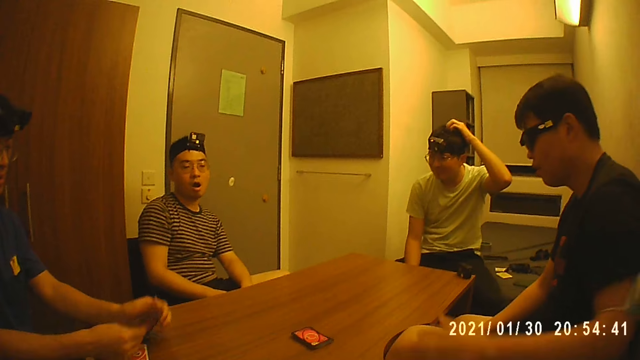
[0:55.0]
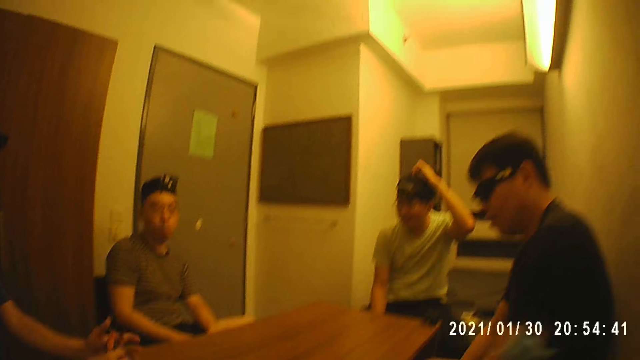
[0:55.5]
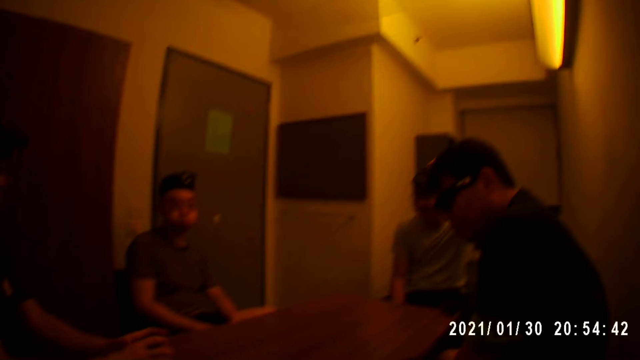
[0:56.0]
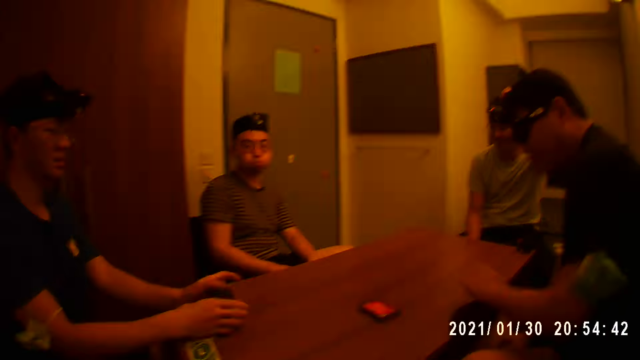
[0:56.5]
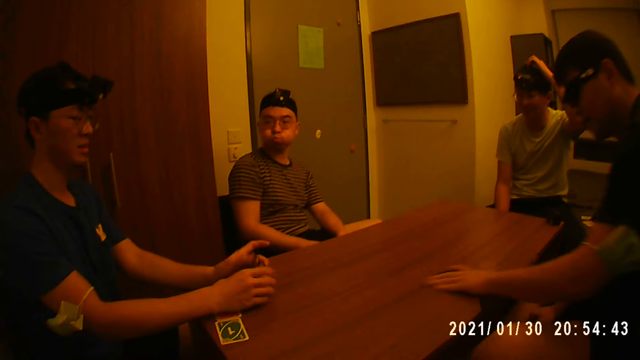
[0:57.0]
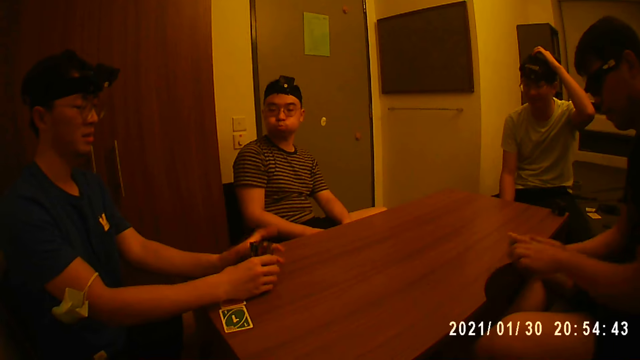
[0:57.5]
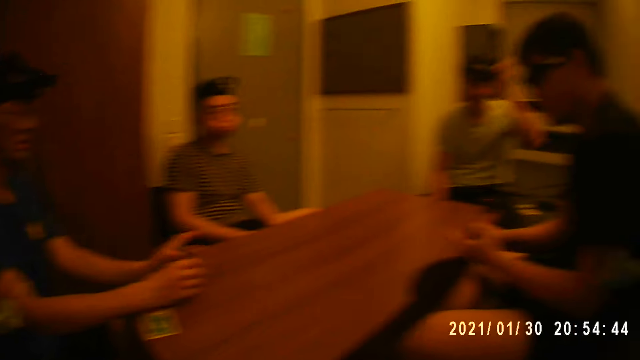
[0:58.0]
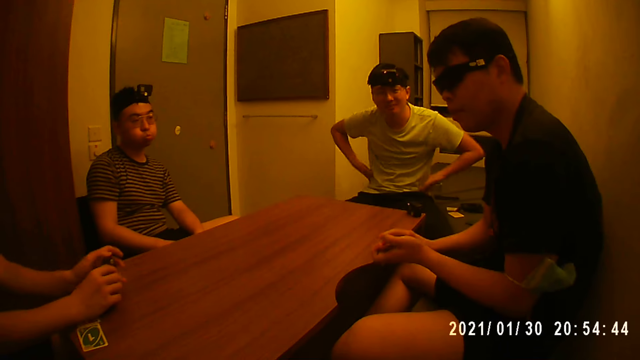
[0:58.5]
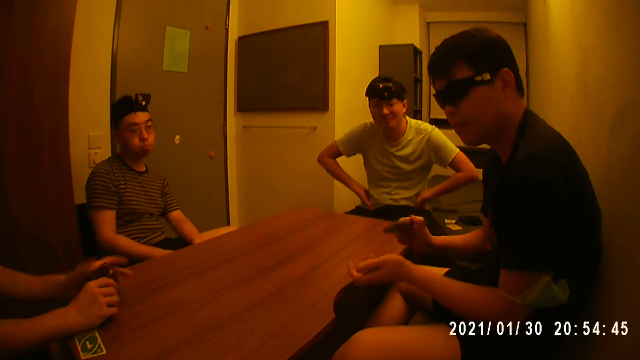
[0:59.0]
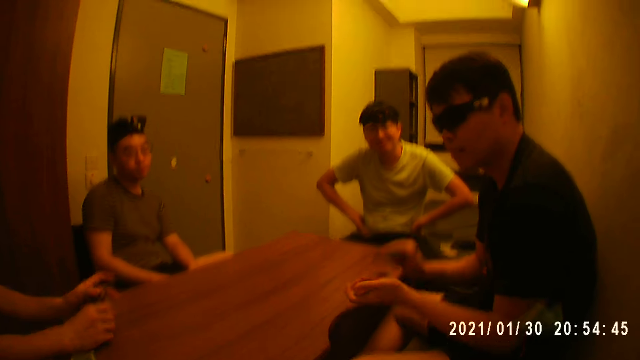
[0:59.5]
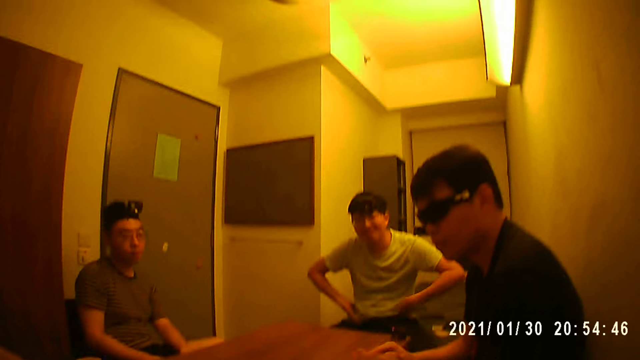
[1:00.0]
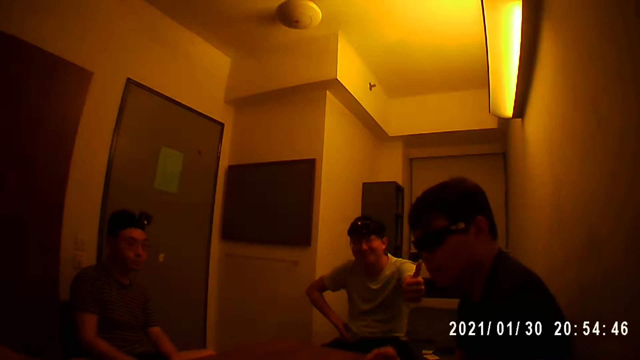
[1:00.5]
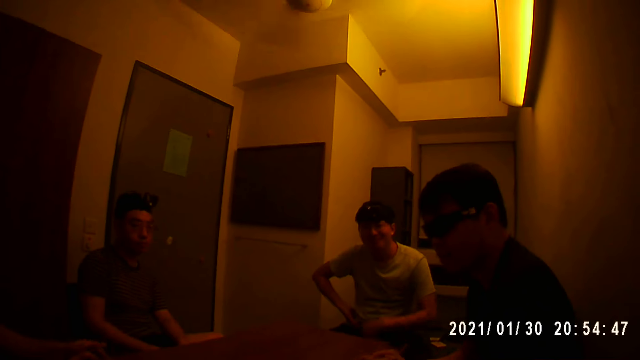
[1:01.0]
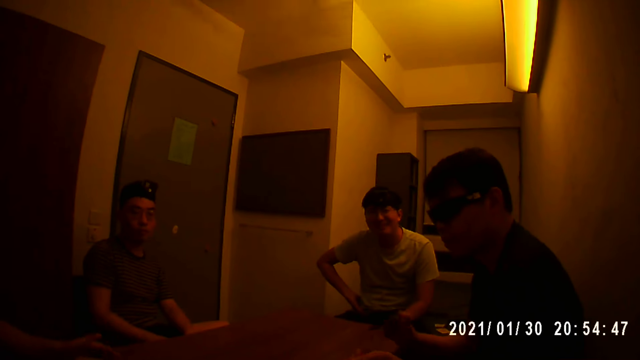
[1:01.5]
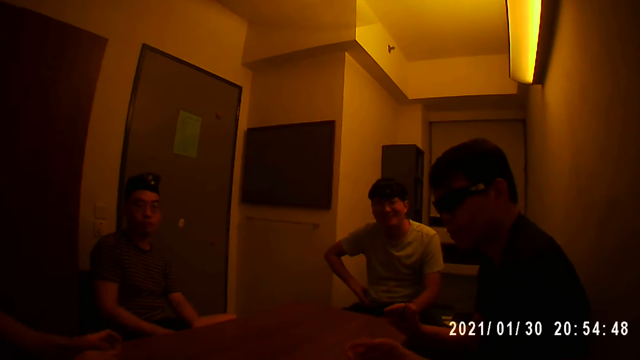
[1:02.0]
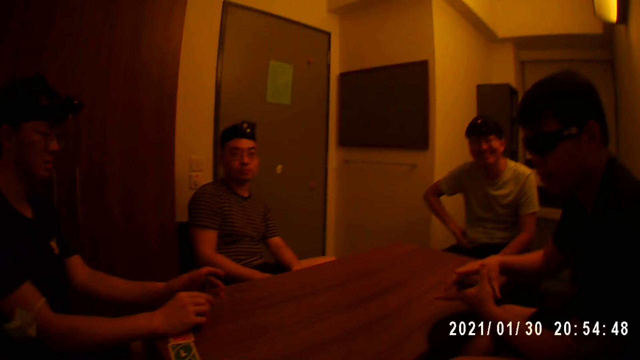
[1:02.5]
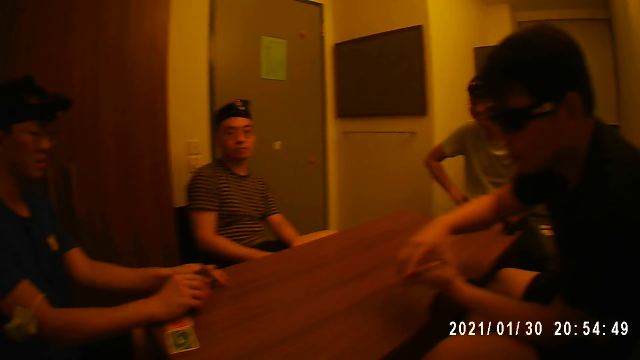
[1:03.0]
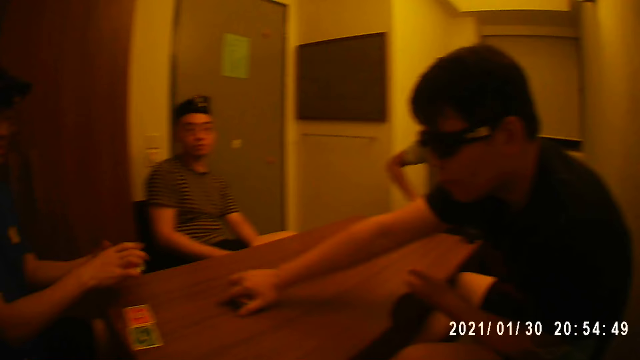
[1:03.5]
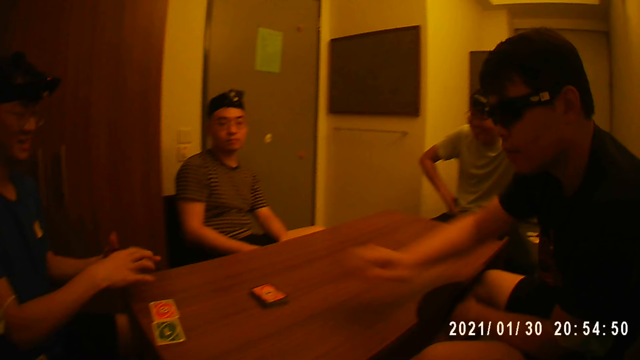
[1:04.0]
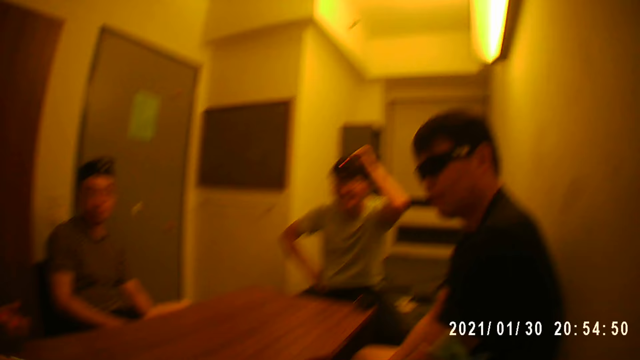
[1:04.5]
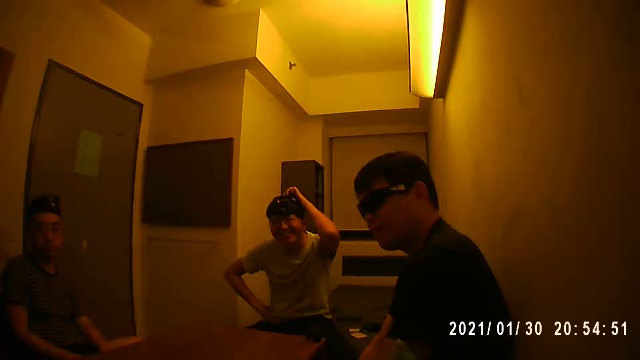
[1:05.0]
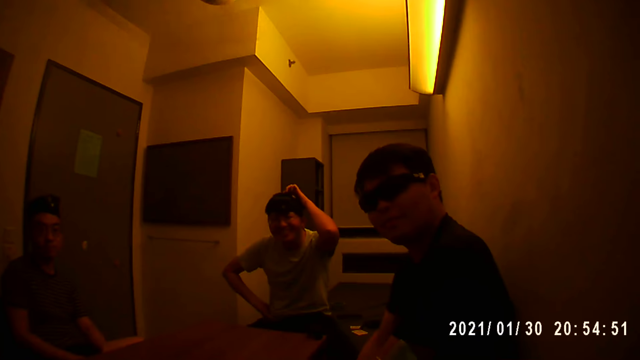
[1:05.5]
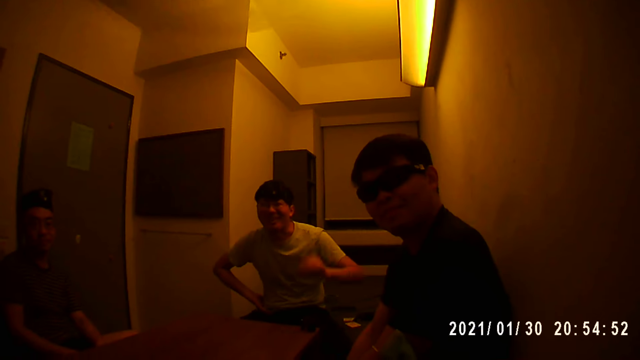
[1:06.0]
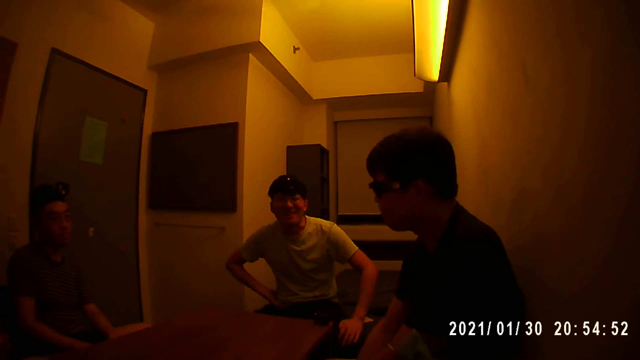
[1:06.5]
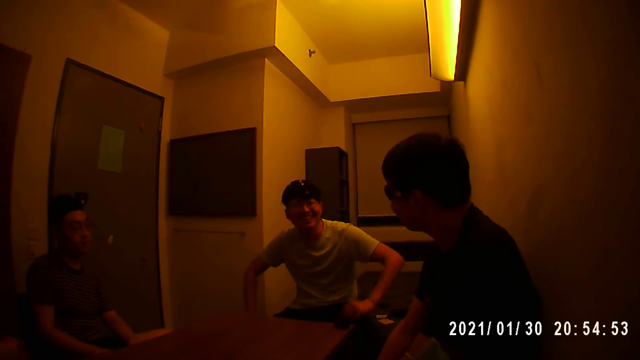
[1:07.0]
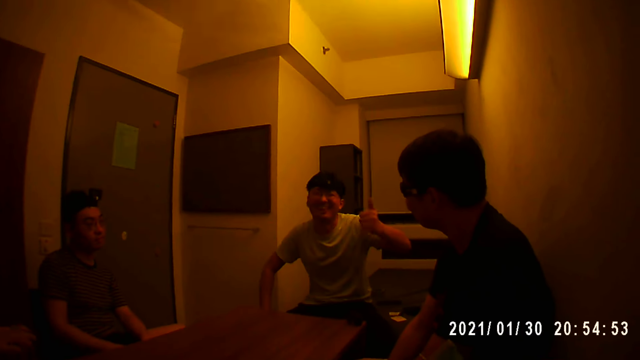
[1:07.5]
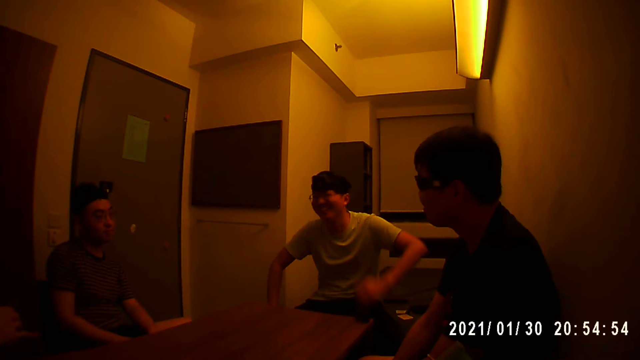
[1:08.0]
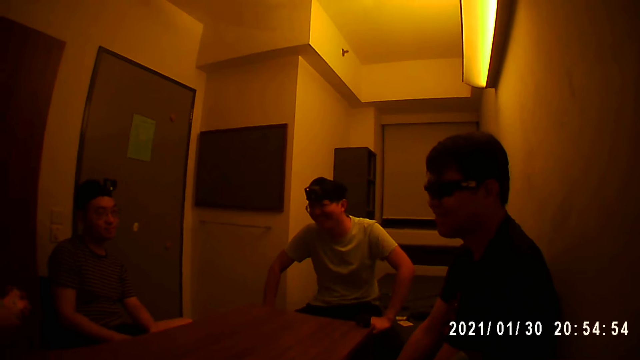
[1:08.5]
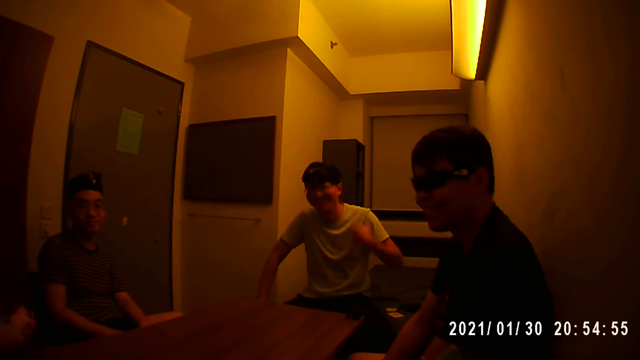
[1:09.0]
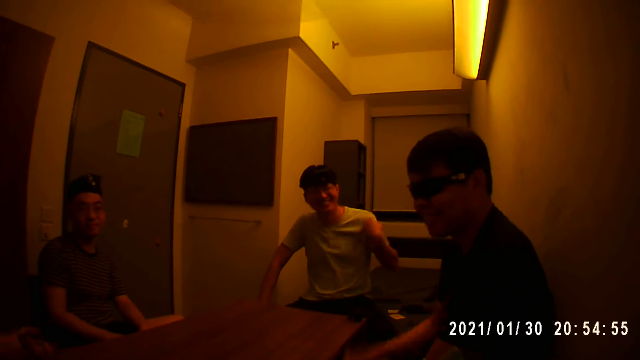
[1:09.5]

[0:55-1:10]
A player picks up the stack of cards on the table with his left hand. A person shuffles the cards. The player shuffles the stack of cards with his hands and places the stack of cards on the table with his right hand. Another person makes a gesture.

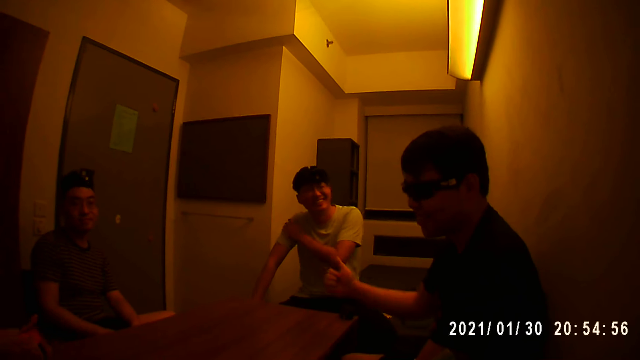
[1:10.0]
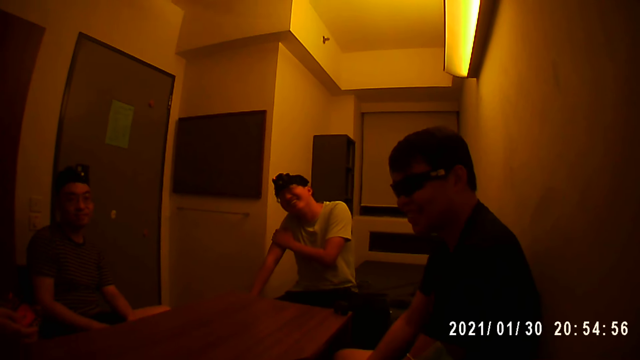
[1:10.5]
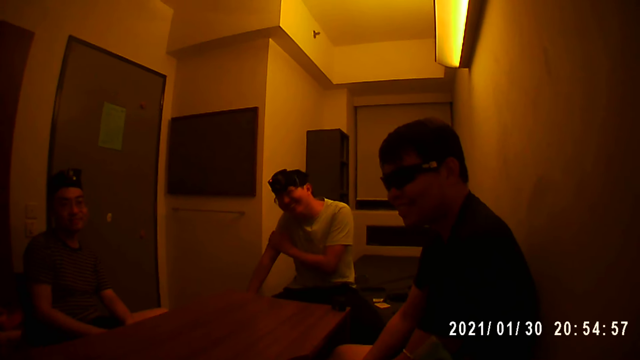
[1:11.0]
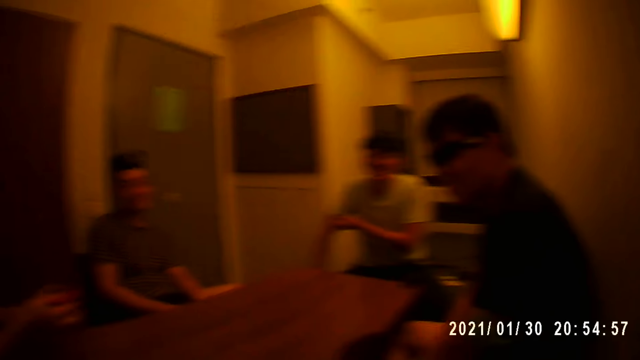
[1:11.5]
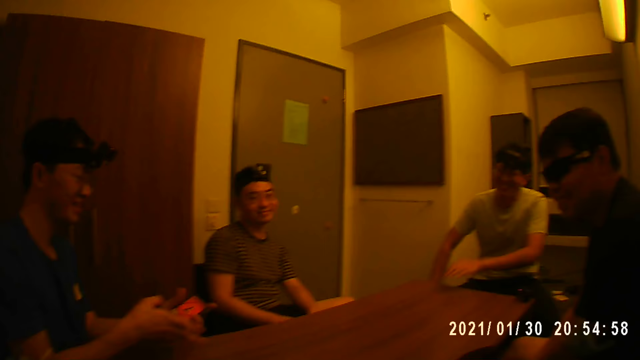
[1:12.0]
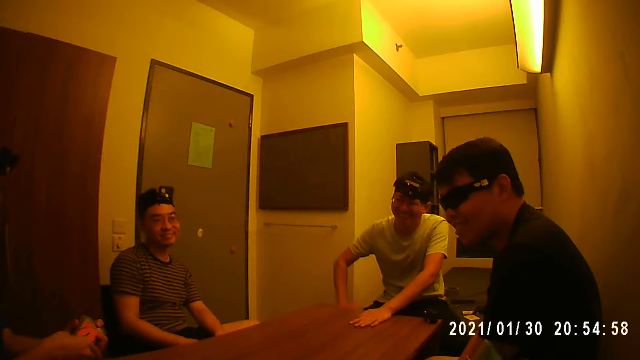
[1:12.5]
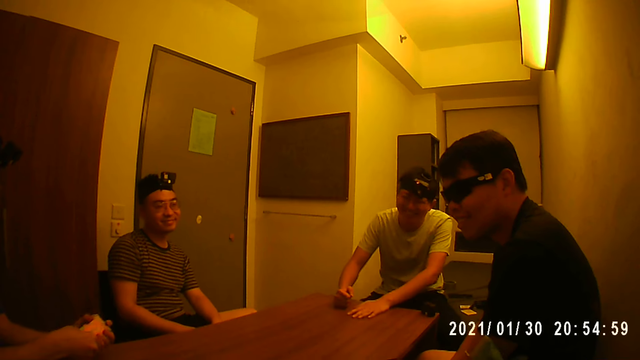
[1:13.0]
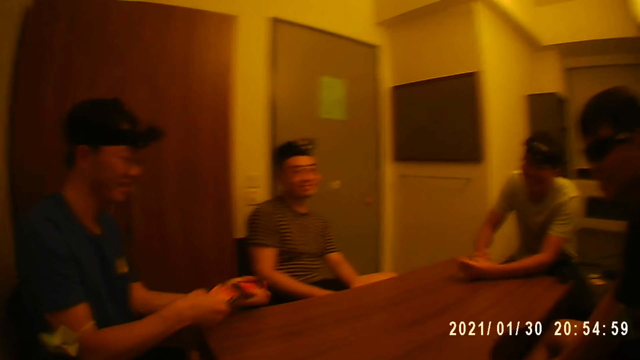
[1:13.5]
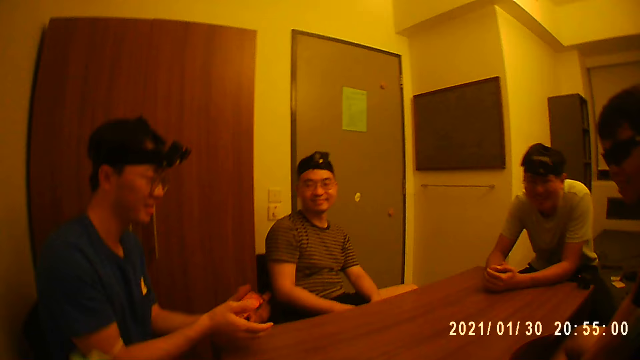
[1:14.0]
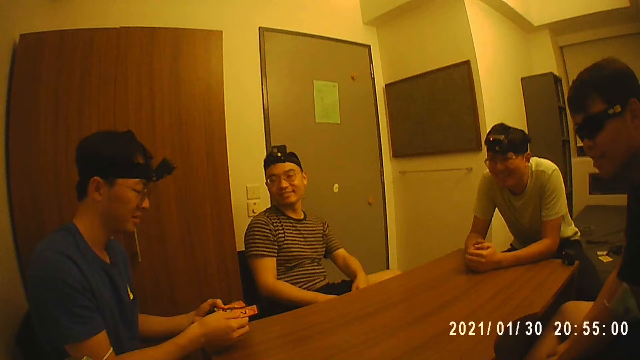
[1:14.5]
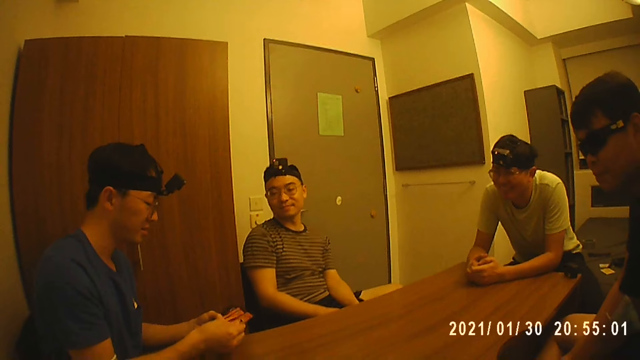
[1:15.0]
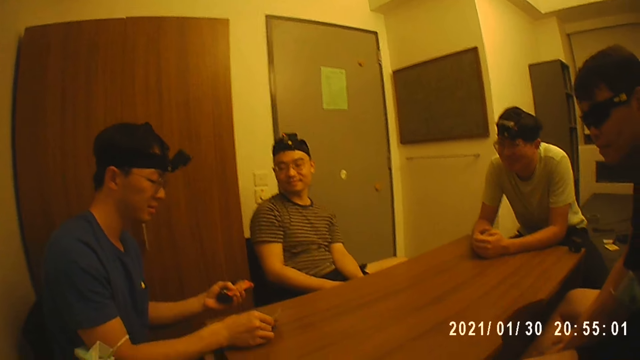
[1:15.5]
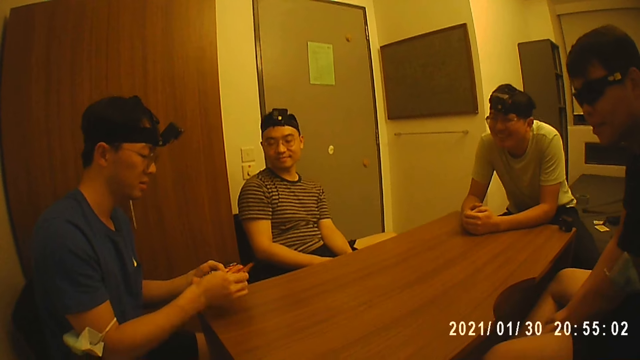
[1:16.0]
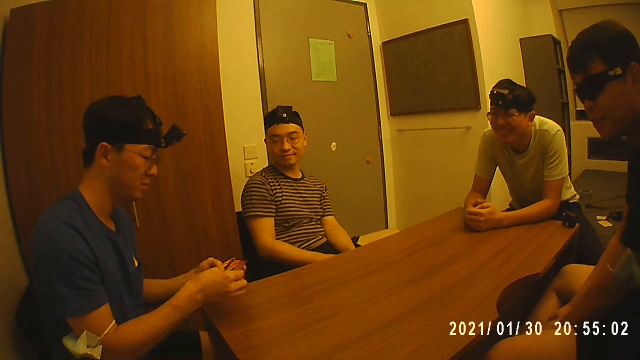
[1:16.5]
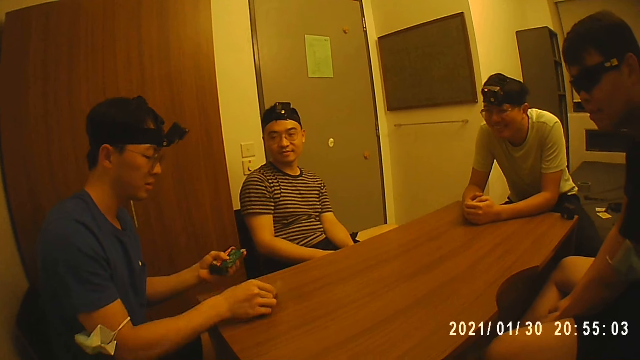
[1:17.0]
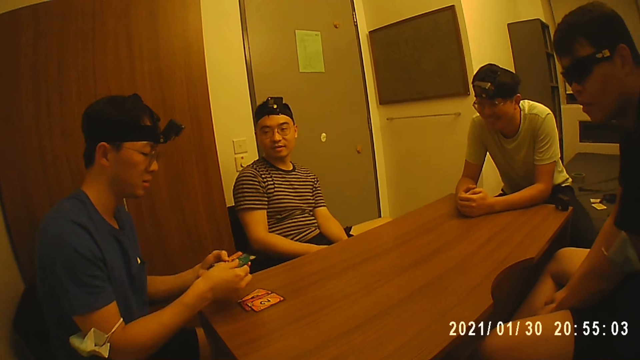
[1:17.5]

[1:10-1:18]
A player shuffles the cards with his hand. The player shares some of the cards among the players and places cards on the table.
